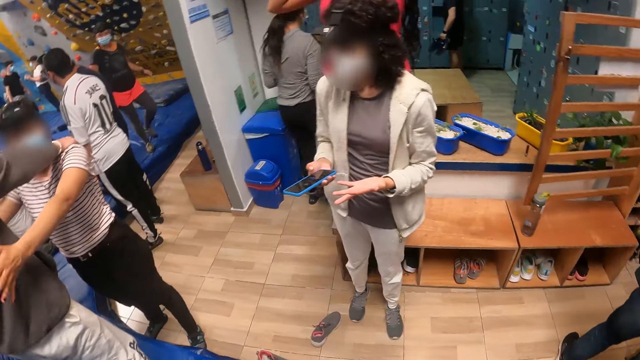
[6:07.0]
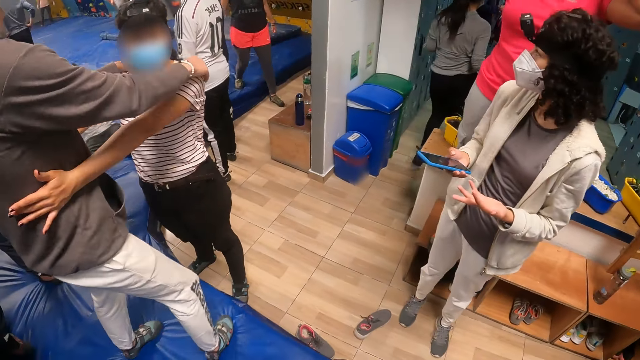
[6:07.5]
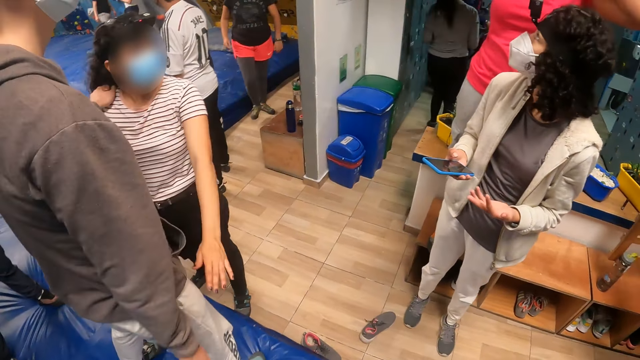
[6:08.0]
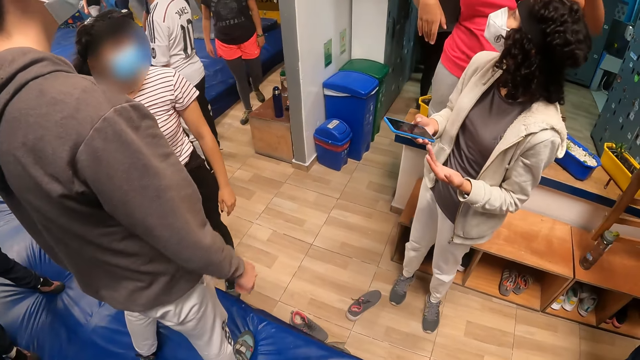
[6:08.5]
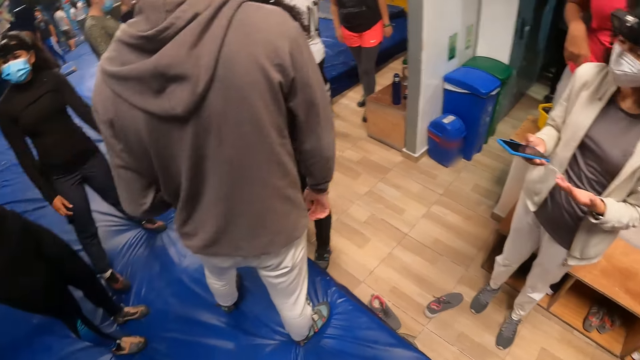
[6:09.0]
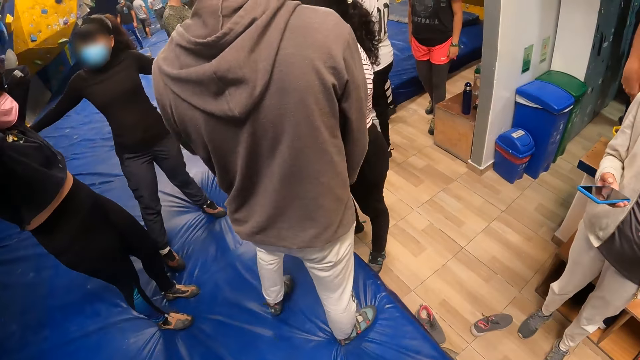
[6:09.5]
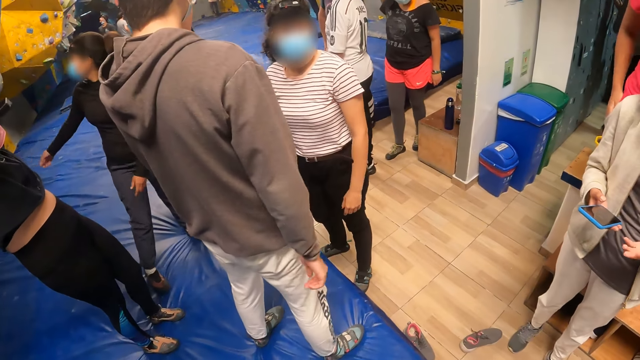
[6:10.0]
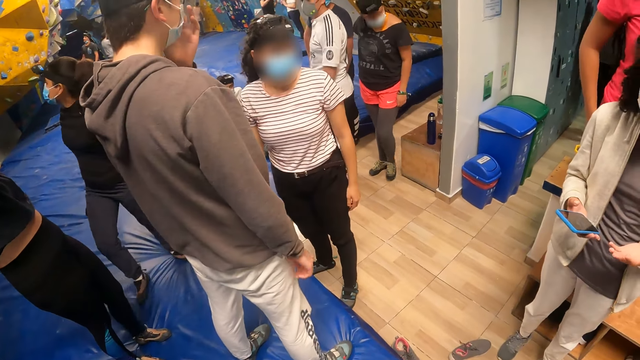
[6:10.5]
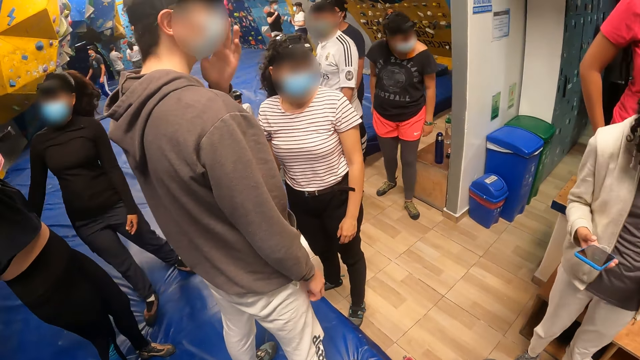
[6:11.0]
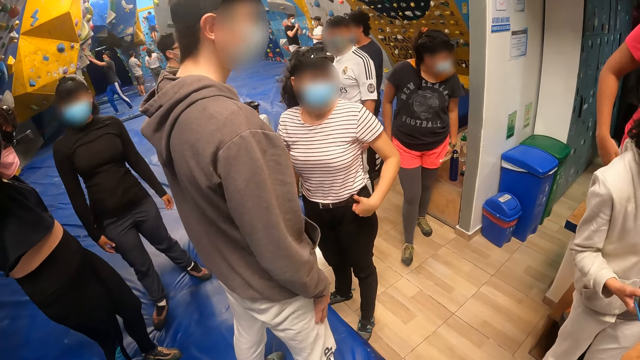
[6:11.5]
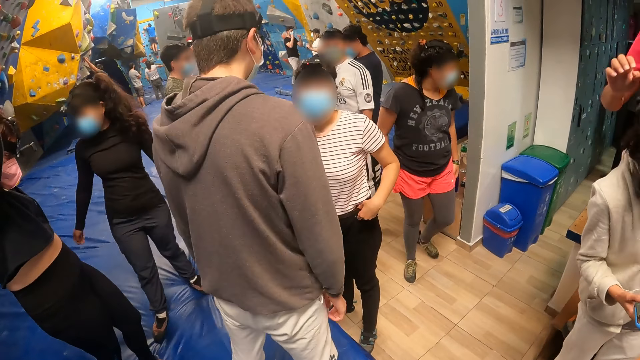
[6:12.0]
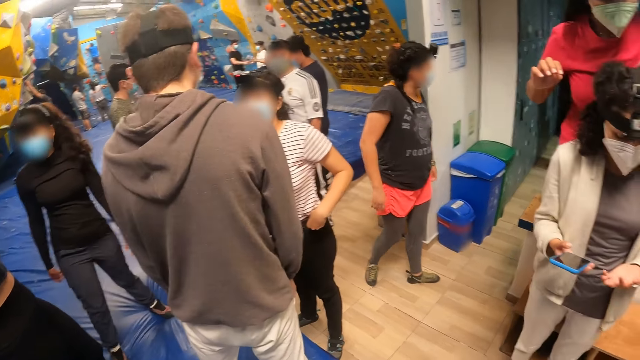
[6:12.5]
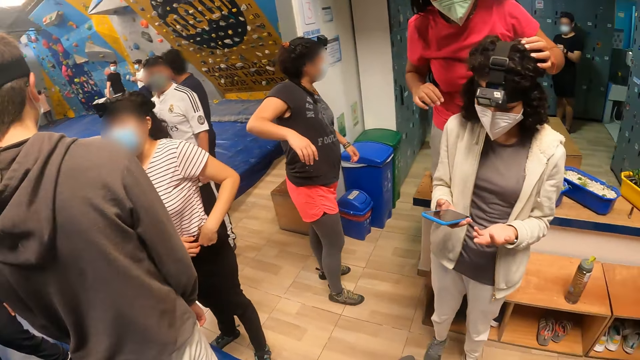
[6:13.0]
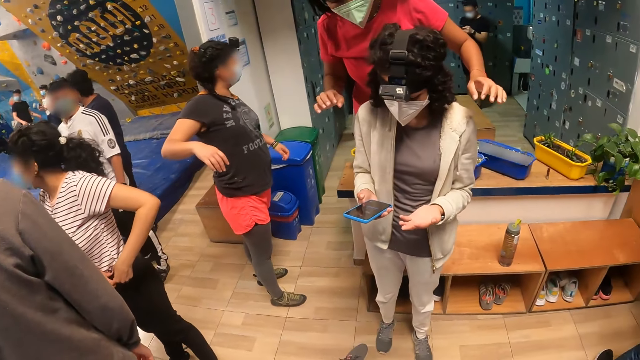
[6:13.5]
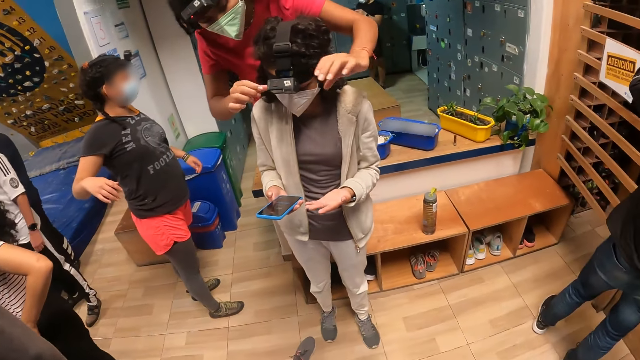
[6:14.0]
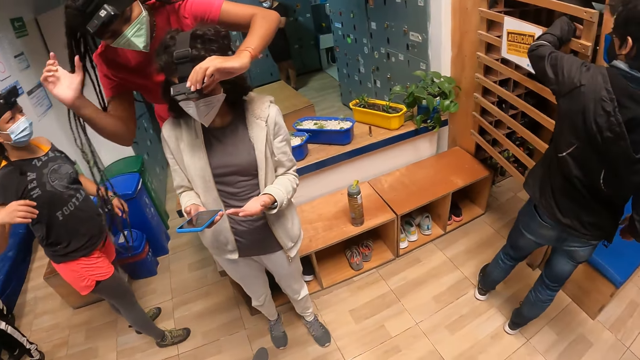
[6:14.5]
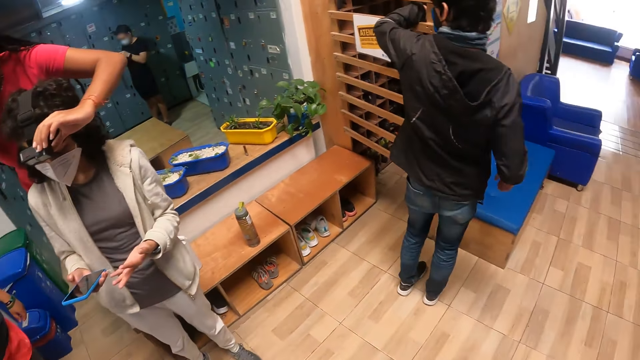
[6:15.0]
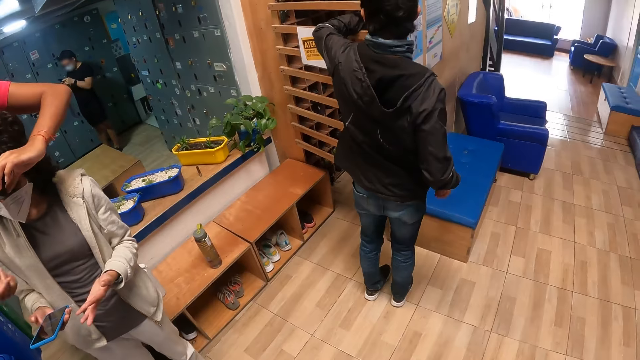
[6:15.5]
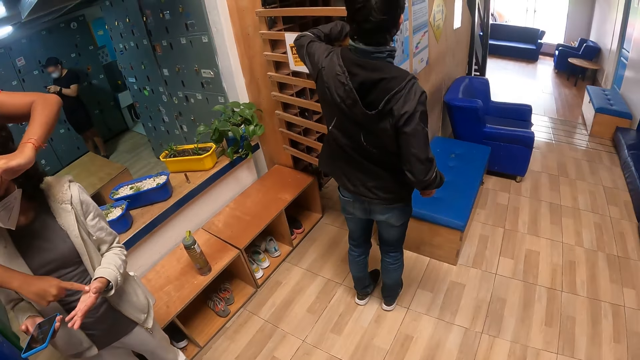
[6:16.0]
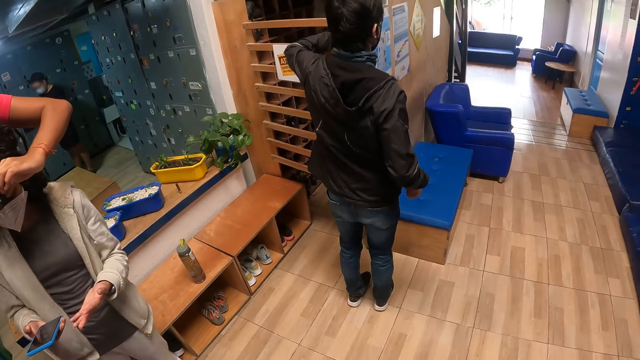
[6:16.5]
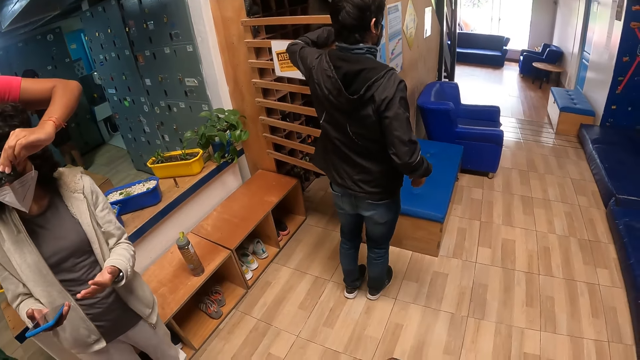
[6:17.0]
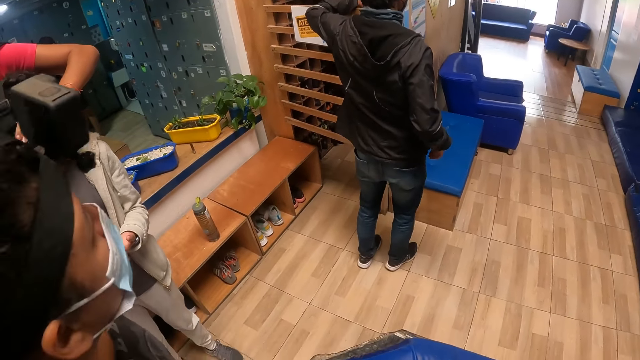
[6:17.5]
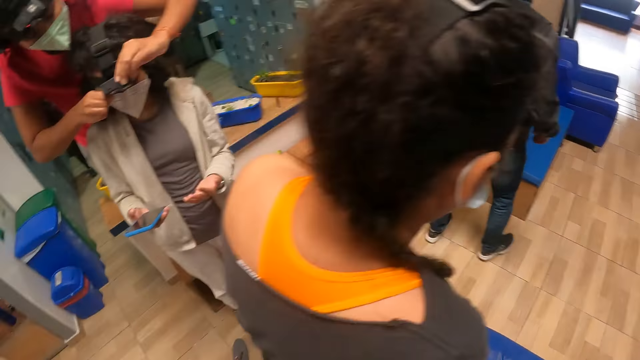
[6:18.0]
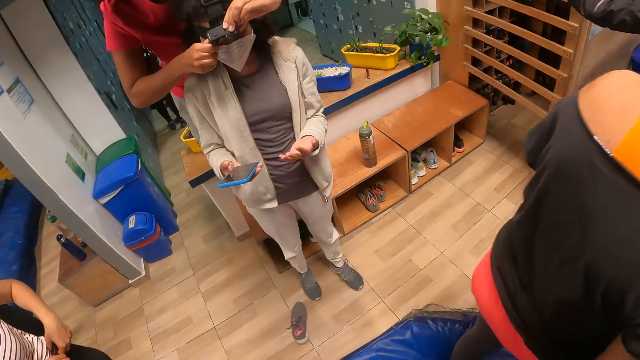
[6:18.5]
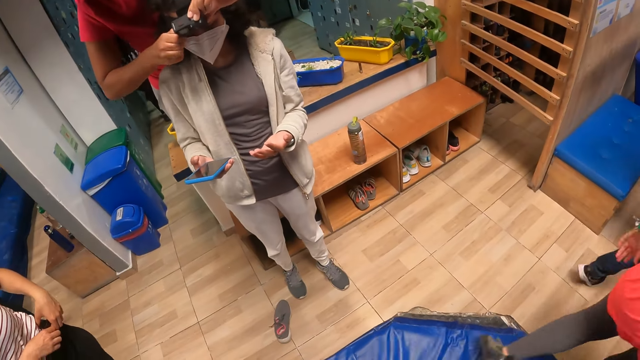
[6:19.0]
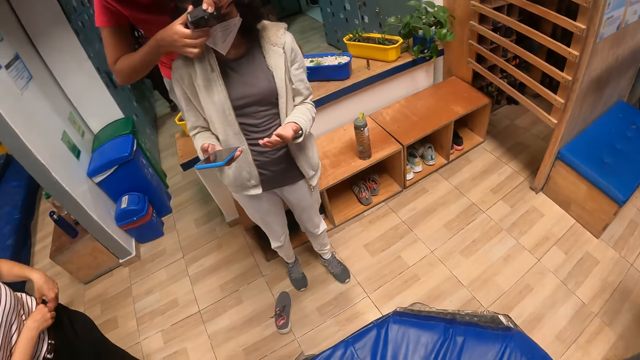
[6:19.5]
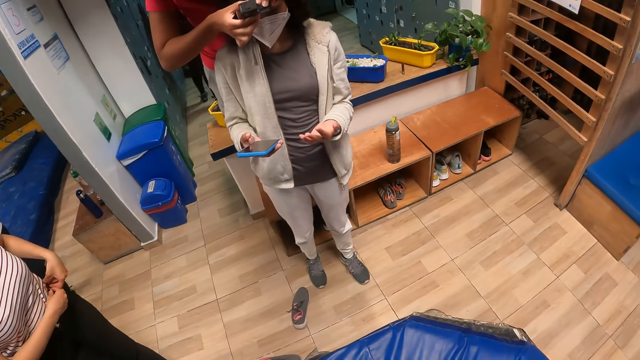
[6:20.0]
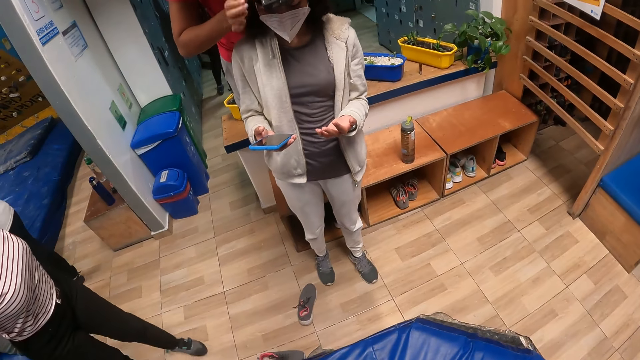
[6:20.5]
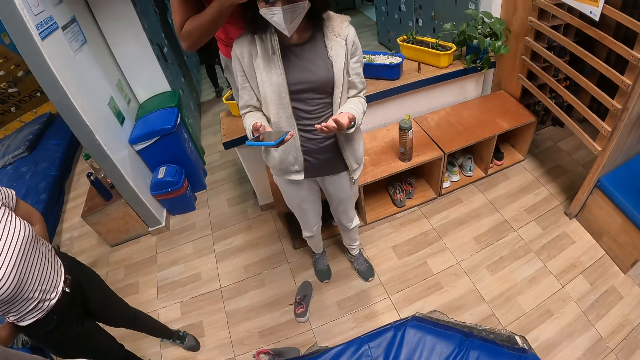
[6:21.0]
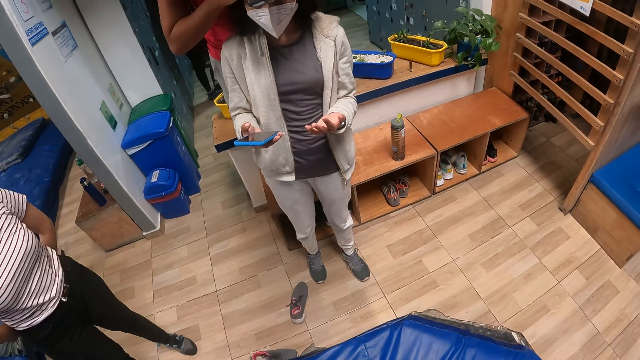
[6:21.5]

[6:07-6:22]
A woman touches another woman's head with her left hand. The other woman adjusts a camera head strap on her head with her left hand. The other woman adjusts the camera head strap on her head with both hands.

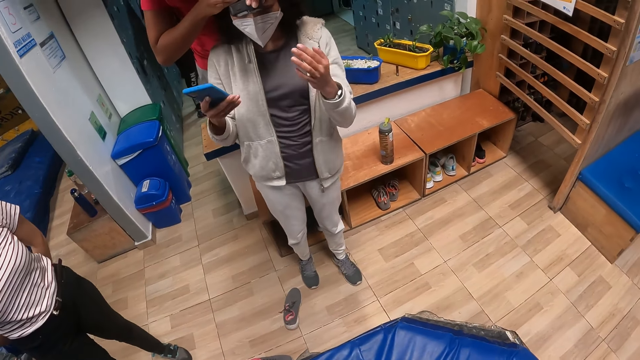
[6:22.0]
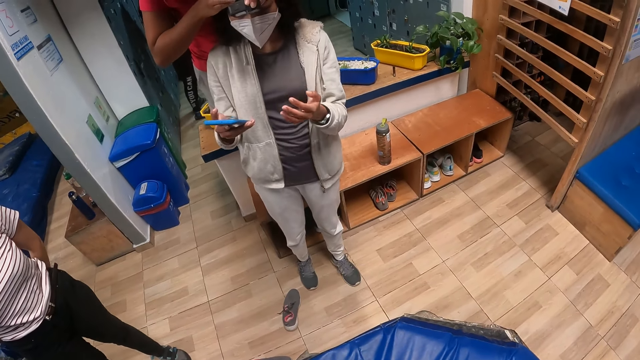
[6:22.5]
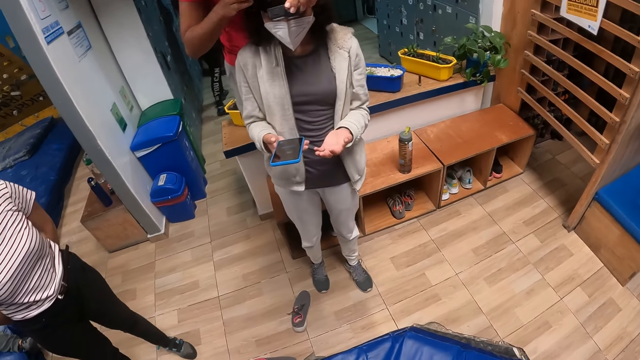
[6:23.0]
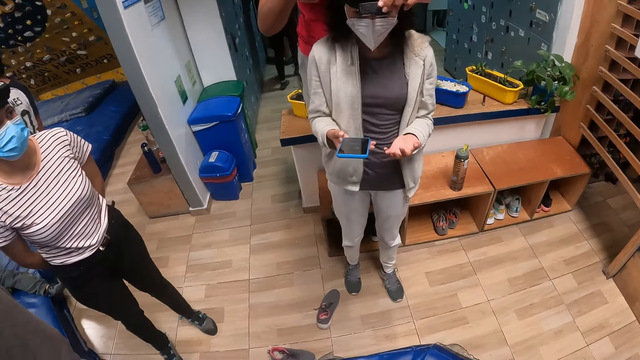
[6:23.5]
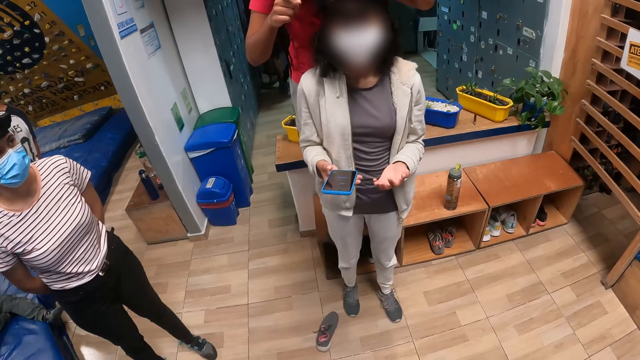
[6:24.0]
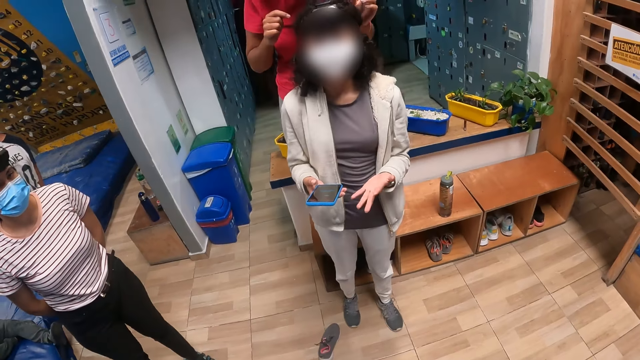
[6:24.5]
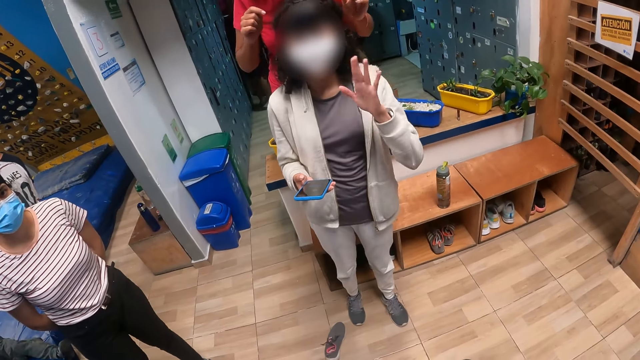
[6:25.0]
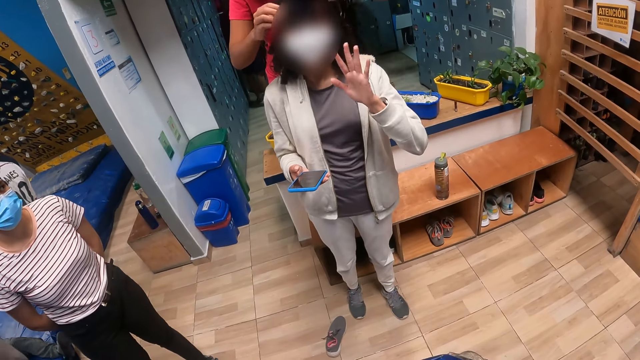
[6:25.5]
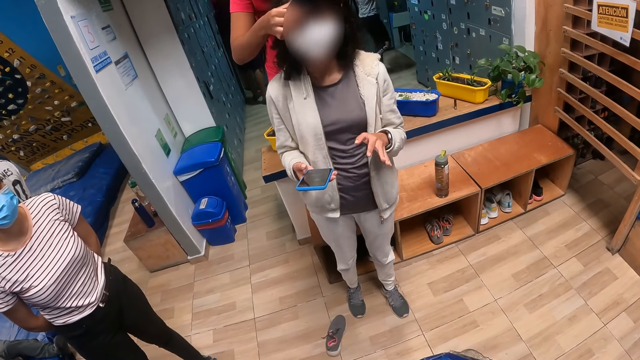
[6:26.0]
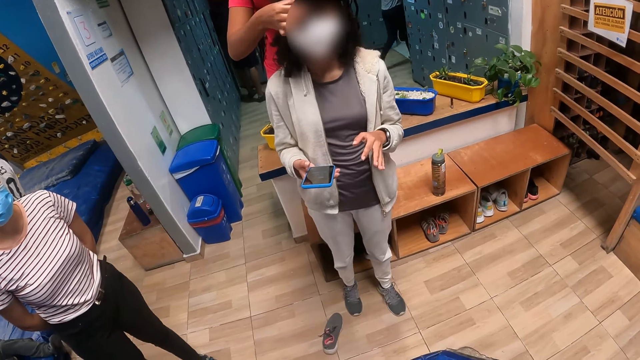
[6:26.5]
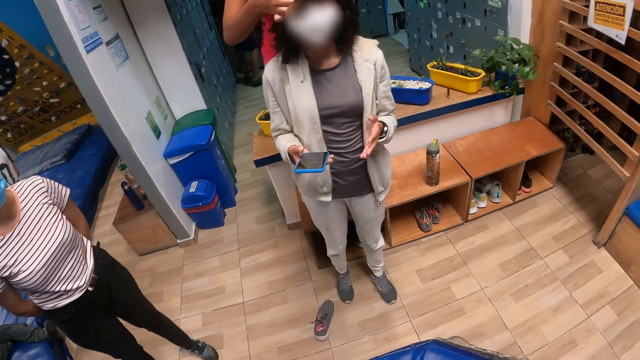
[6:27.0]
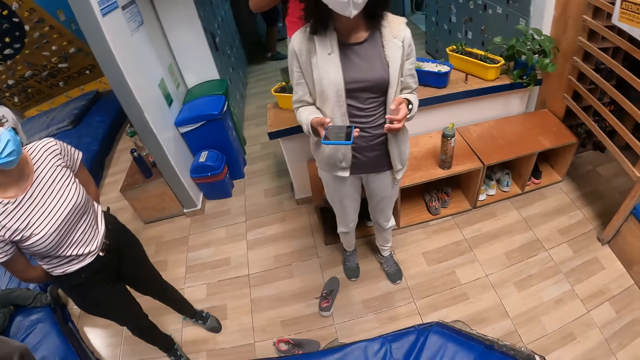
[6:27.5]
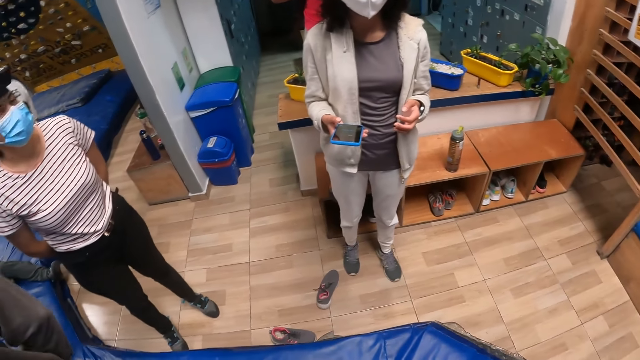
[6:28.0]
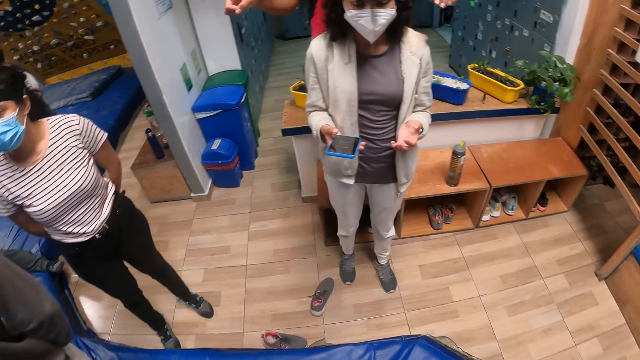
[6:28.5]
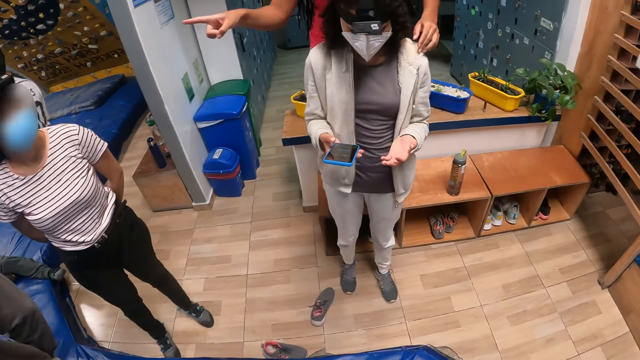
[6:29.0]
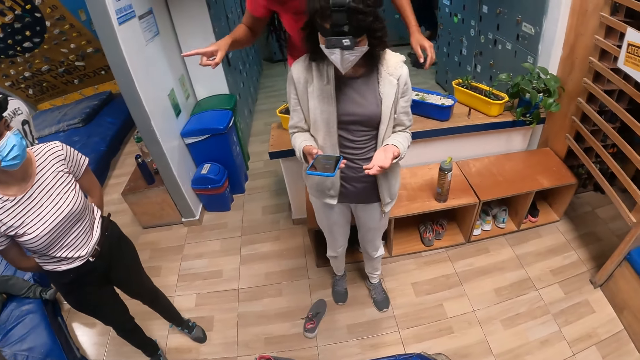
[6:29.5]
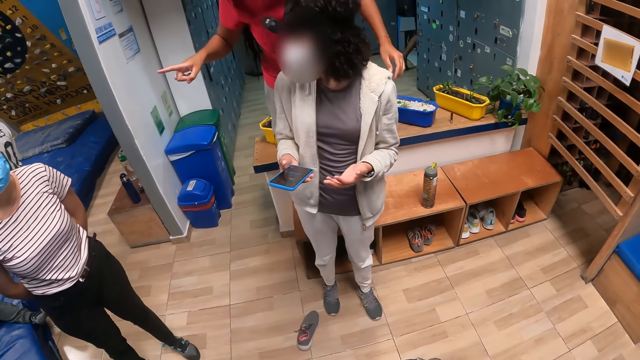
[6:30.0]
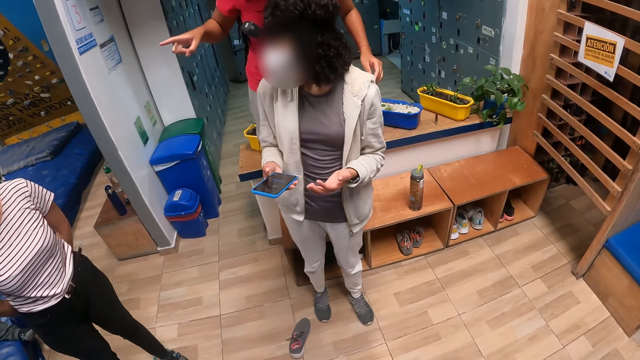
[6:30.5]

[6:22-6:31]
A woman interacts with another woman.
